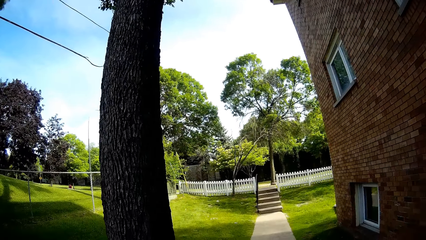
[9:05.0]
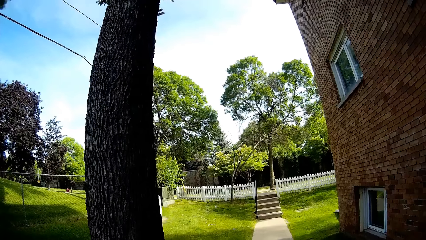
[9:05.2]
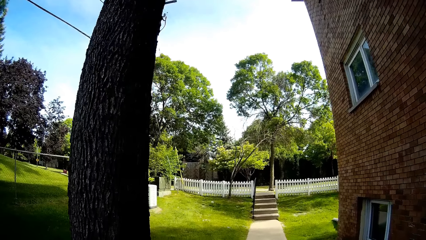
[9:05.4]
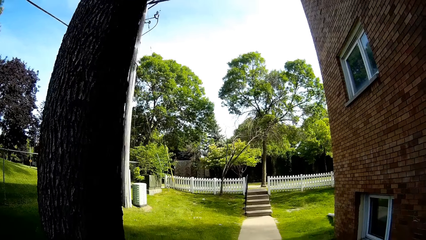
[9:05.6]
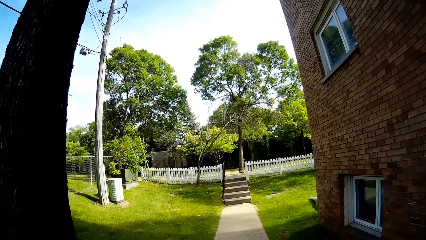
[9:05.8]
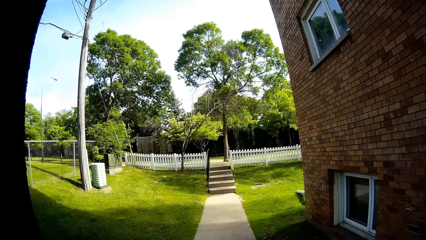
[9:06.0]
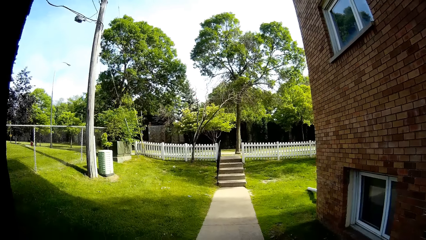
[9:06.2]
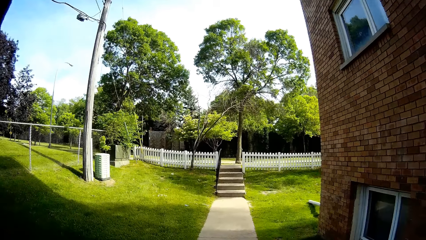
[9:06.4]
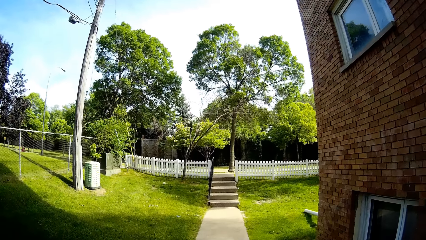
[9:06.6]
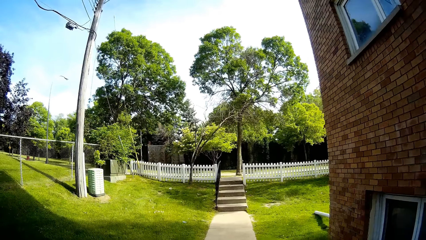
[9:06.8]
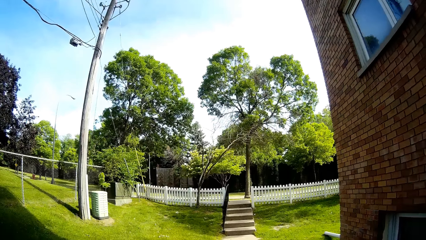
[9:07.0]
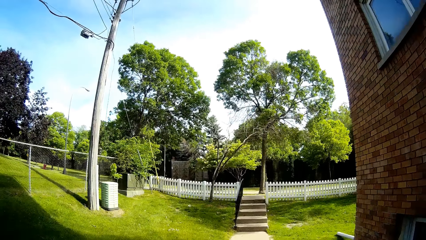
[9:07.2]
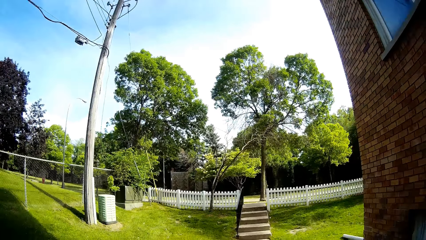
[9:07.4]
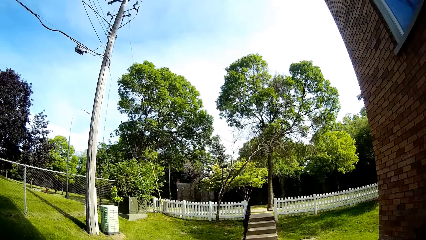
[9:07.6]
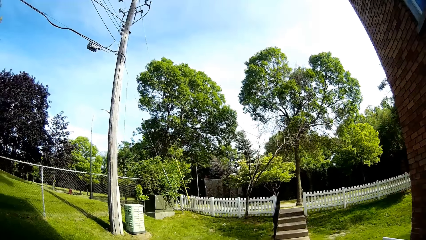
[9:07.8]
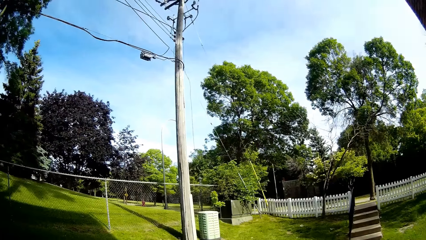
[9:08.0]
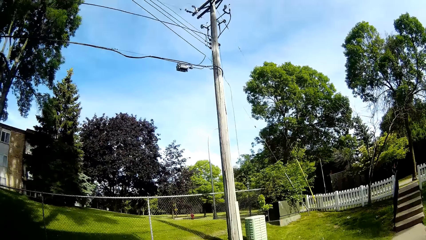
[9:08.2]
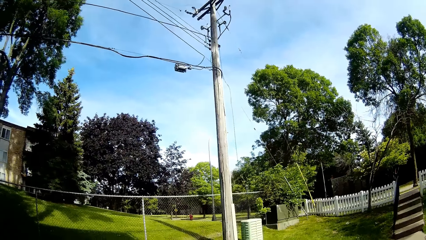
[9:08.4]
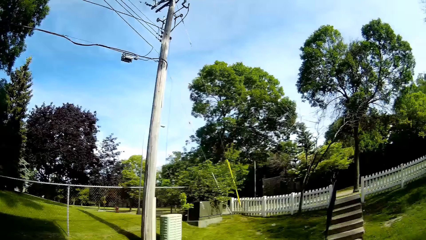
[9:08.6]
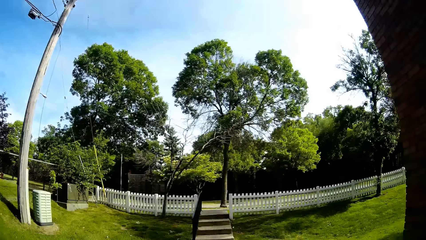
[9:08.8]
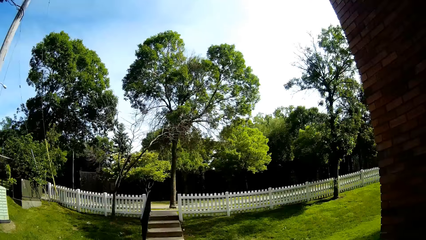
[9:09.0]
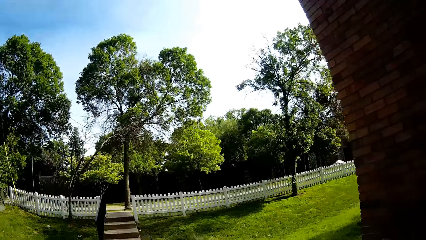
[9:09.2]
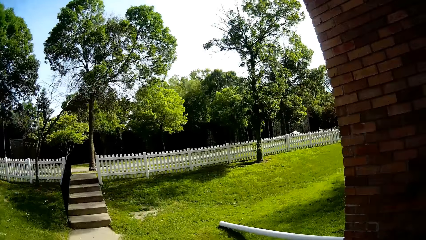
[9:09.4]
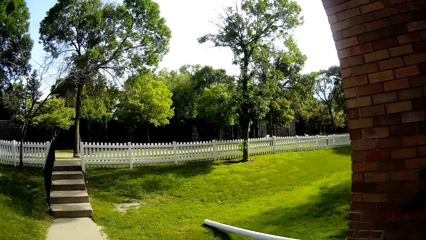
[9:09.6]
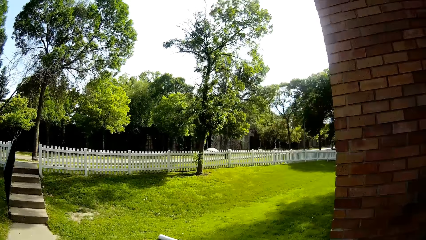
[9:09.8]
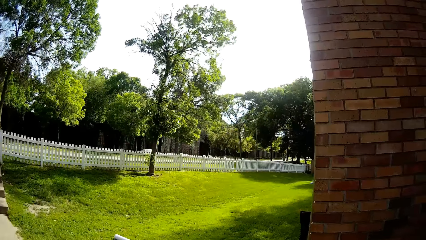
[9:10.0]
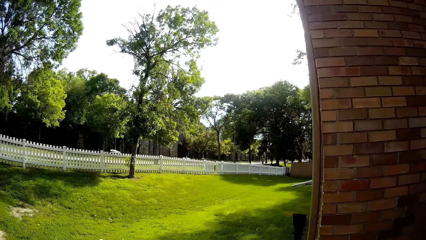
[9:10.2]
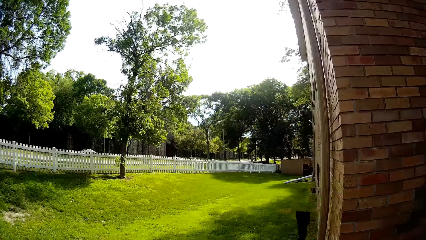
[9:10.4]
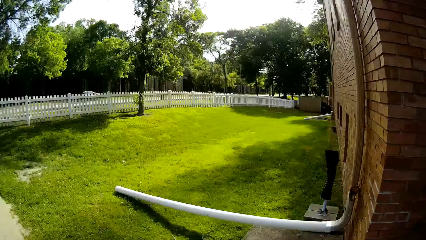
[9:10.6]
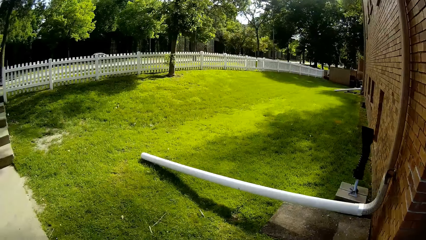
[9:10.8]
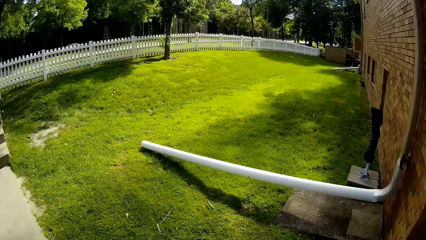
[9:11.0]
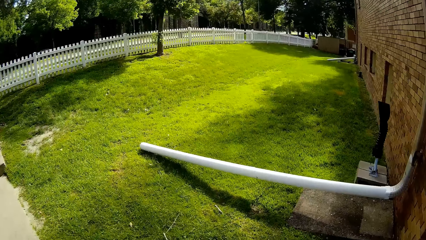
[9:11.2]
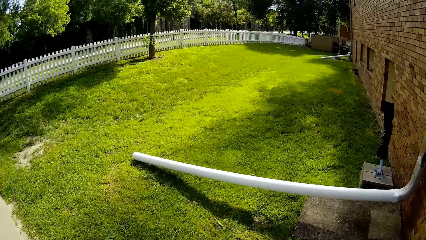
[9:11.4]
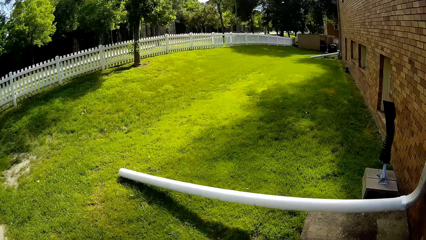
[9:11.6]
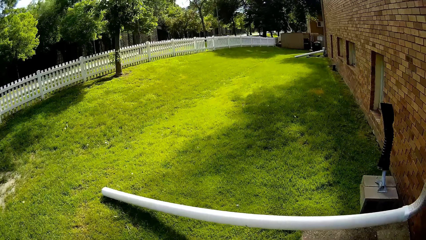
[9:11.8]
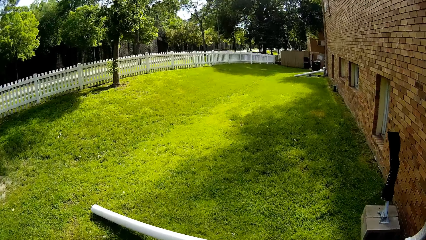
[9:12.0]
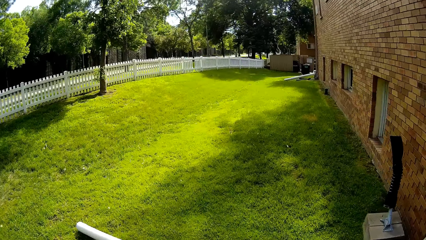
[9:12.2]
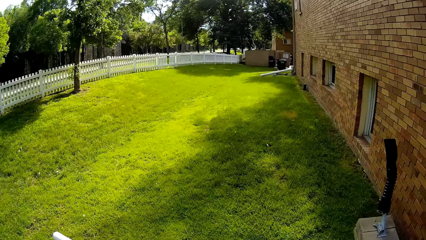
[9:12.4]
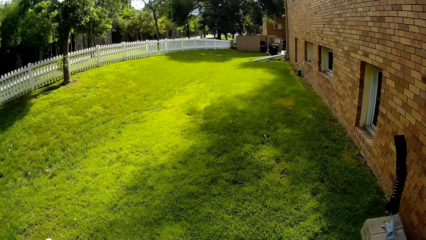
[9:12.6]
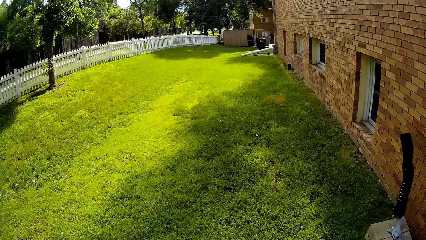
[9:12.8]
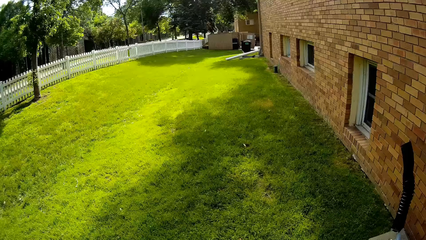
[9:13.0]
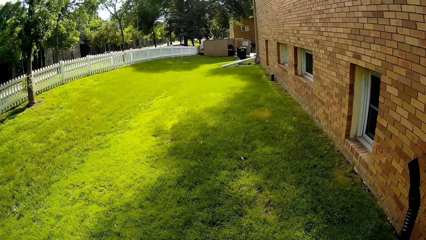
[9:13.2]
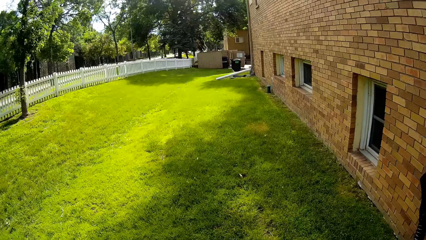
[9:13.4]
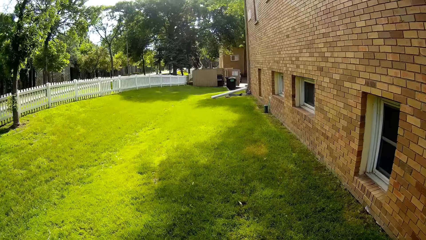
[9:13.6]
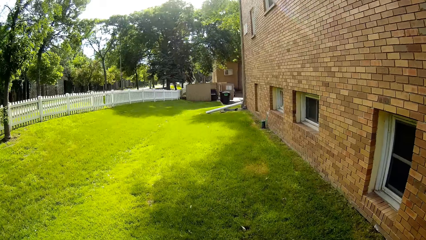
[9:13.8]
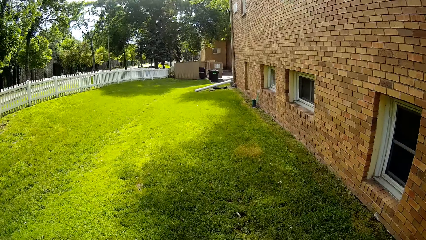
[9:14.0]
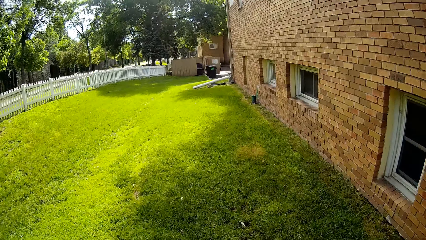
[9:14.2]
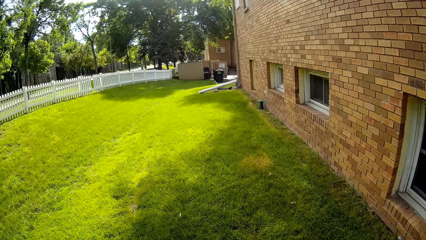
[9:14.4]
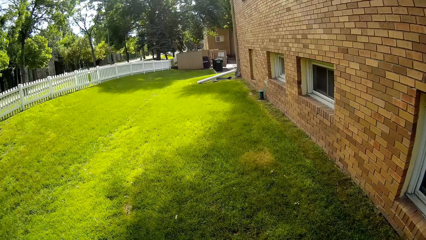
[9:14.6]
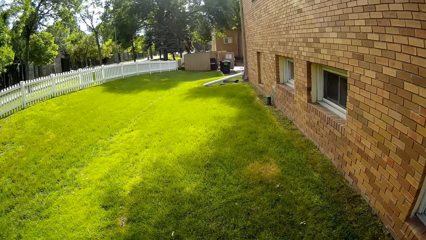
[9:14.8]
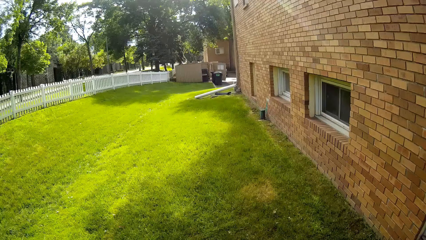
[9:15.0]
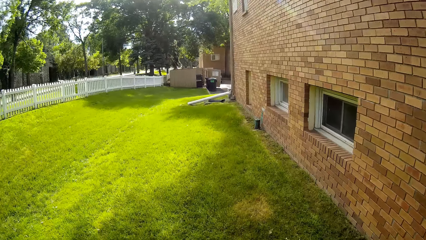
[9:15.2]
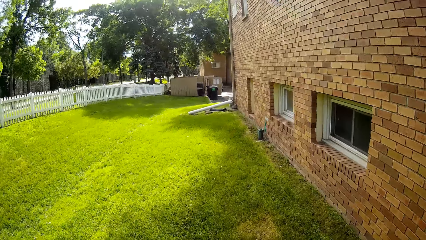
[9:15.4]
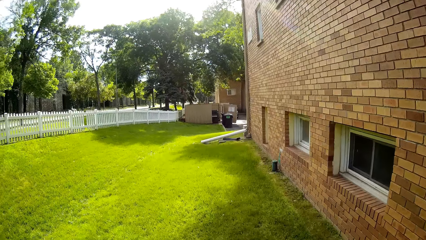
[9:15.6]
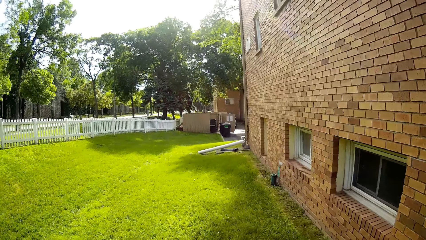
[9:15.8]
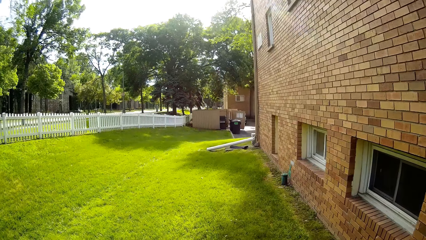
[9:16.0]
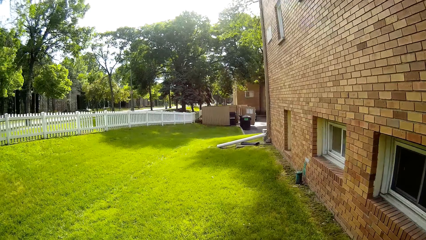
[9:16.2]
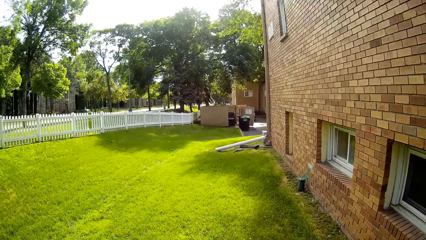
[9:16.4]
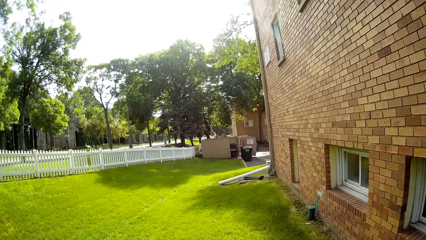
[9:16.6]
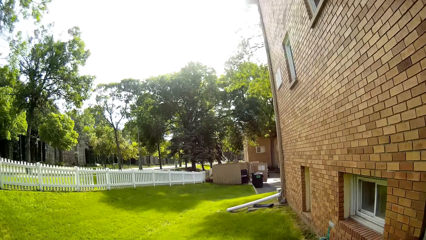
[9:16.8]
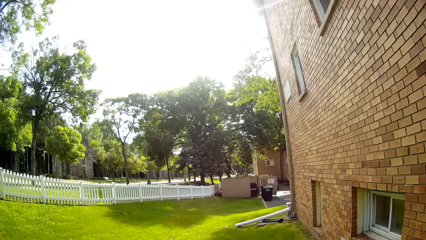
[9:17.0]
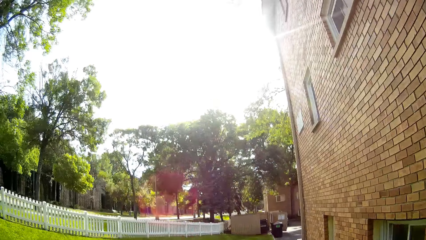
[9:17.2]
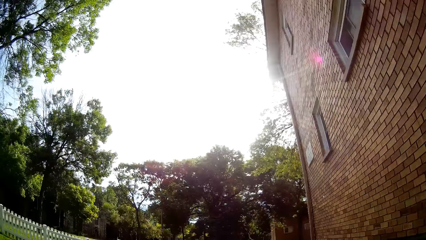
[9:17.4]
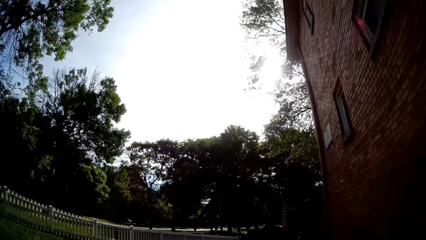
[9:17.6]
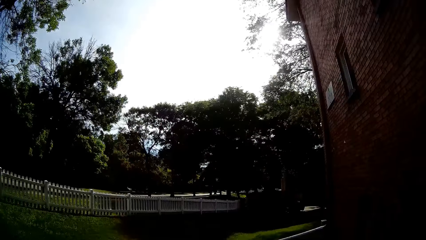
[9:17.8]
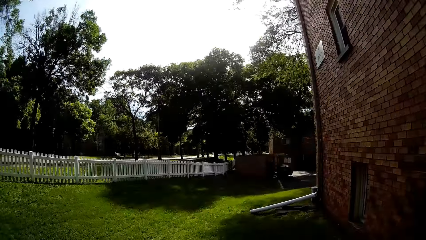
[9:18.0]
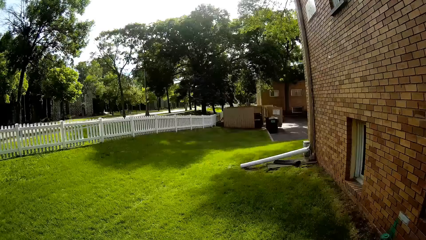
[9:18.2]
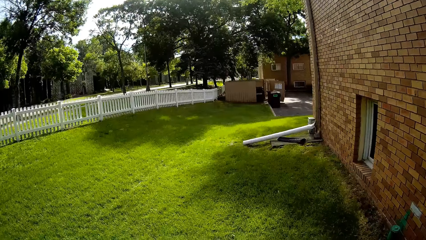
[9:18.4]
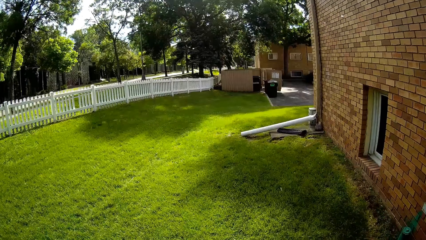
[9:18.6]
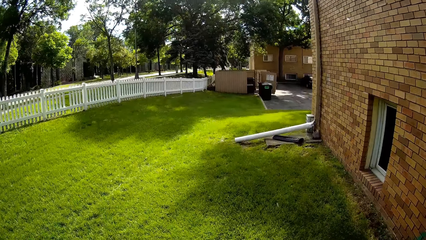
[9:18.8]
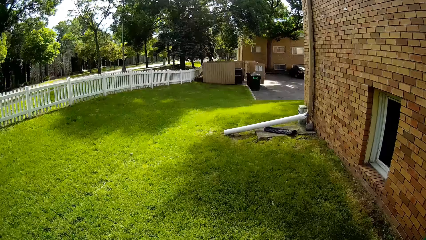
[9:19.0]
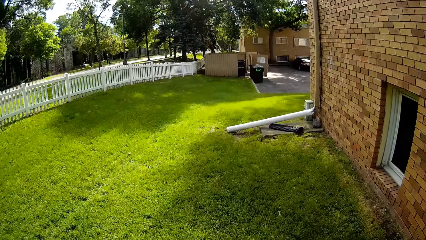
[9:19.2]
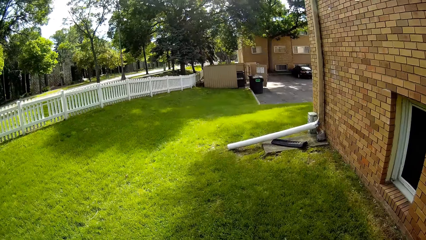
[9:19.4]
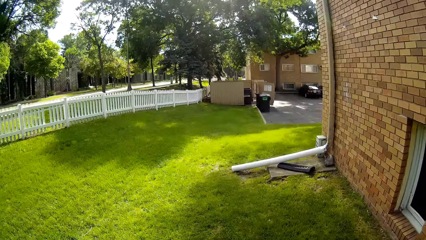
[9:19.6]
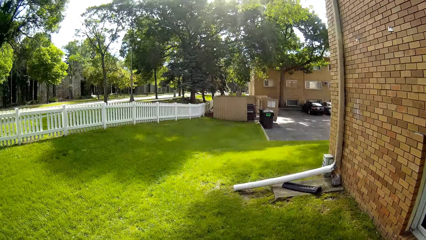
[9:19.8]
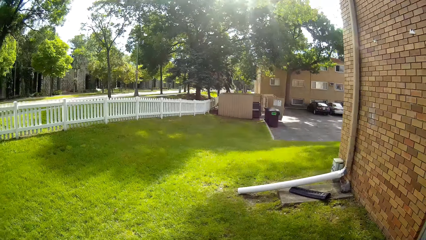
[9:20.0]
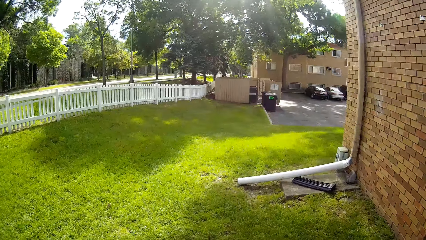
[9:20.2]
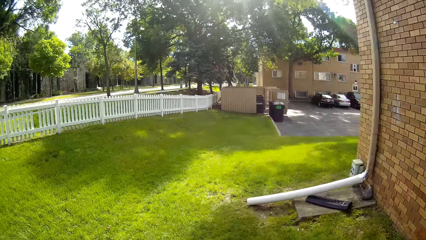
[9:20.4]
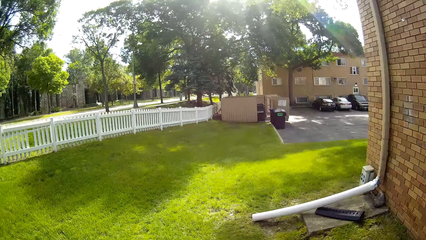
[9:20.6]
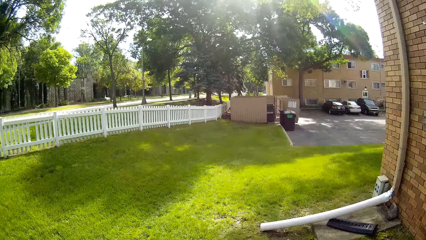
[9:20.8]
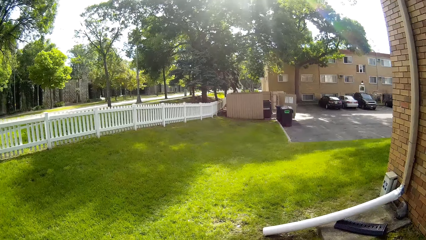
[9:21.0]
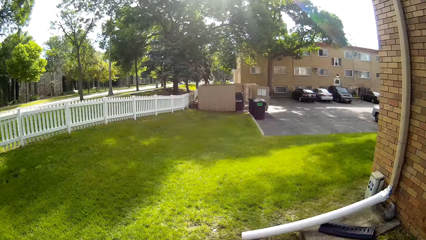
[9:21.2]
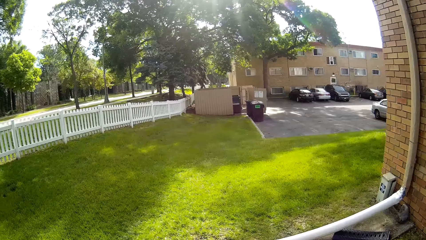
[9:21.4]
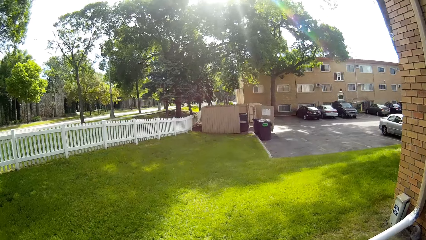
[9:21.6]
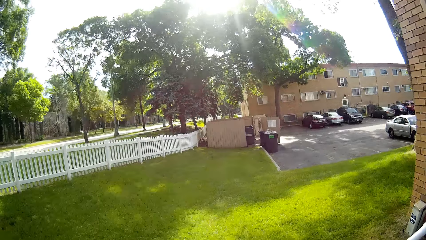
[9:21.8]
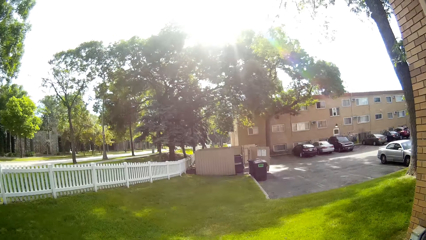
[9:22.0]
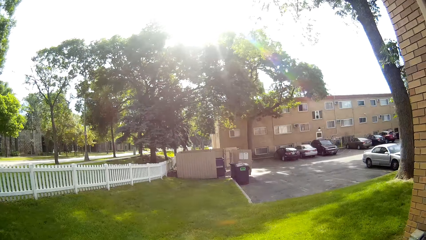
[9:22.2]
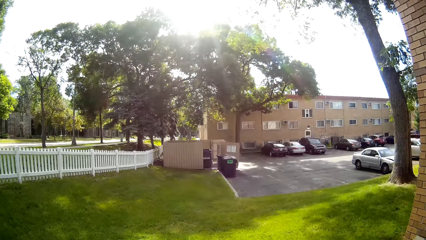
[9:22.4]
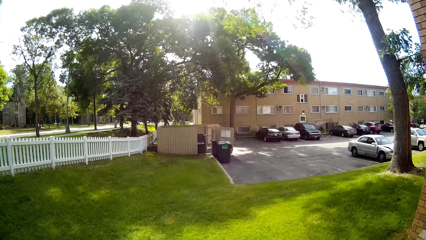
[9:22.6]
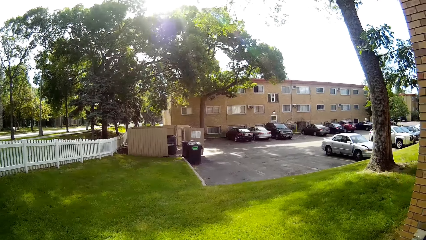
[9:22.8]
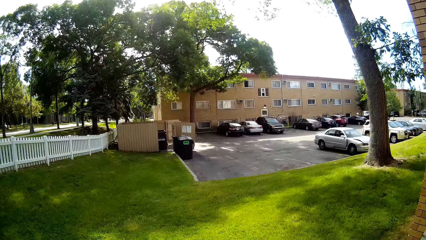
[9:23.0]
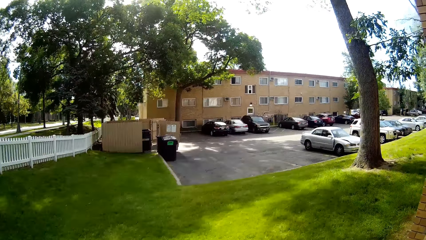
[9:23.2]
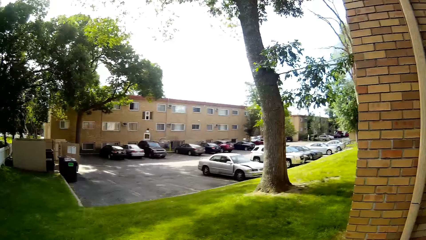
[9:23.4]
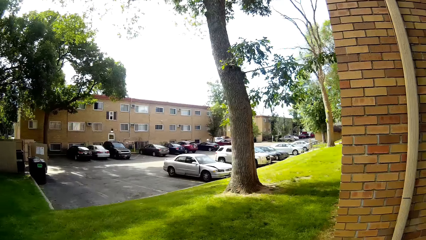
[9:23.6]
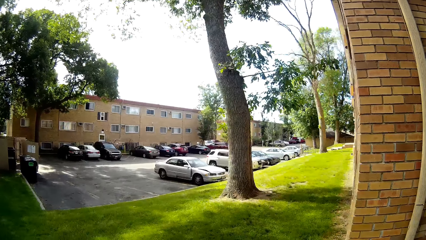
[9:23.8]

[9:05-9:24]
The camera wearer walks through a lawn.
